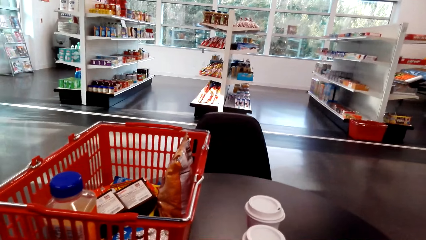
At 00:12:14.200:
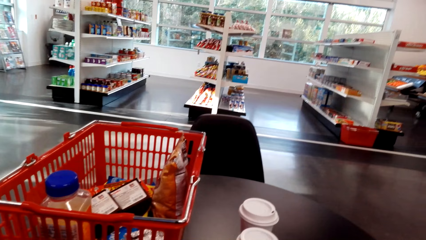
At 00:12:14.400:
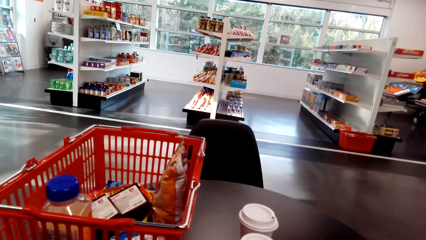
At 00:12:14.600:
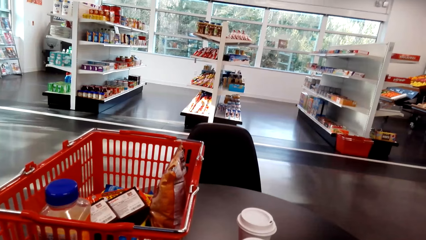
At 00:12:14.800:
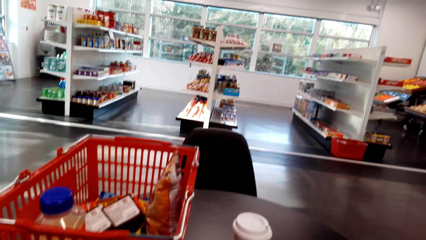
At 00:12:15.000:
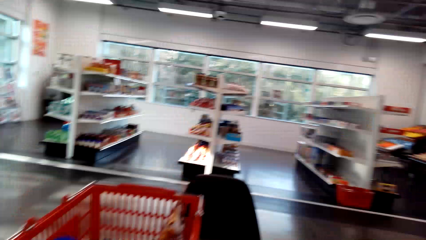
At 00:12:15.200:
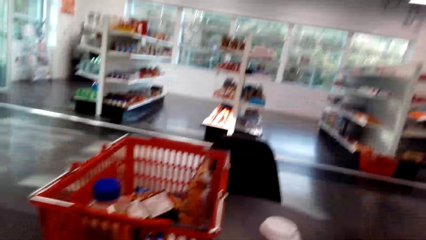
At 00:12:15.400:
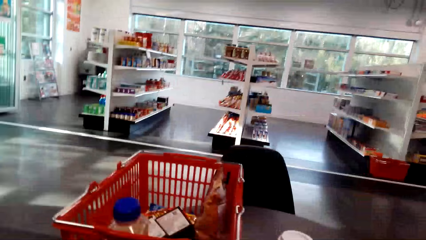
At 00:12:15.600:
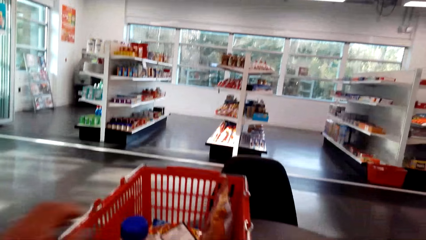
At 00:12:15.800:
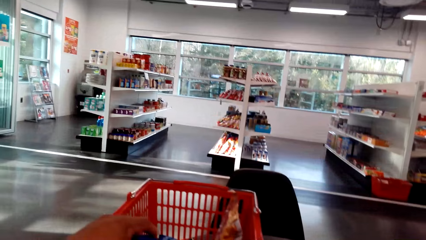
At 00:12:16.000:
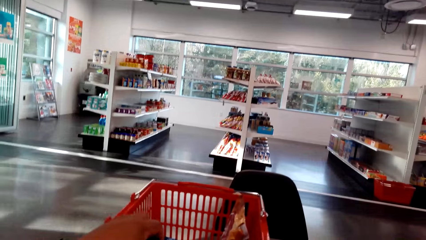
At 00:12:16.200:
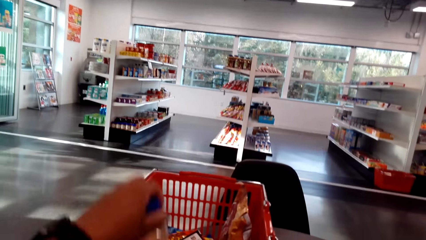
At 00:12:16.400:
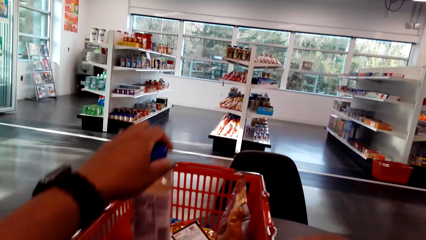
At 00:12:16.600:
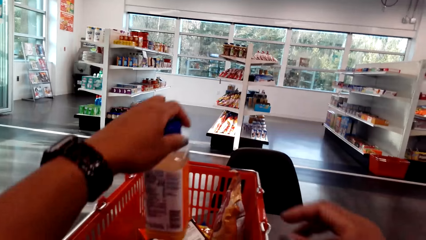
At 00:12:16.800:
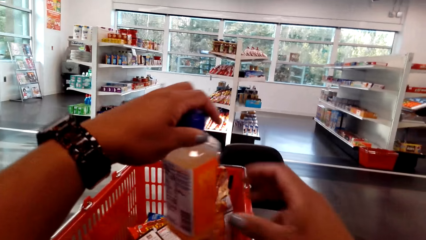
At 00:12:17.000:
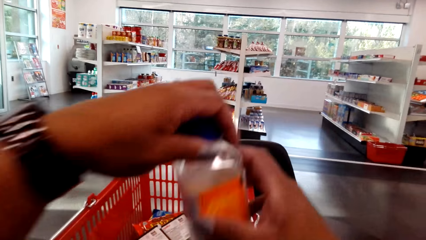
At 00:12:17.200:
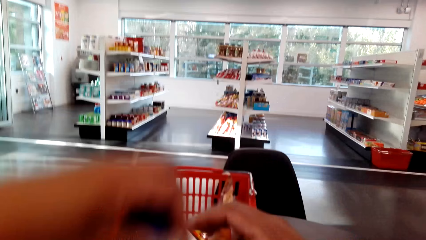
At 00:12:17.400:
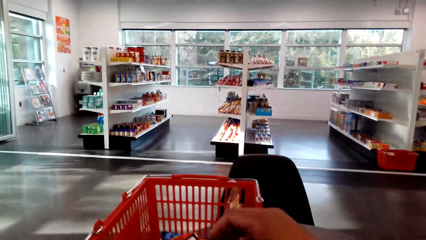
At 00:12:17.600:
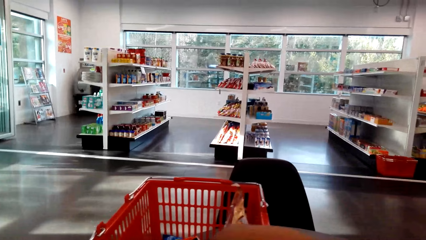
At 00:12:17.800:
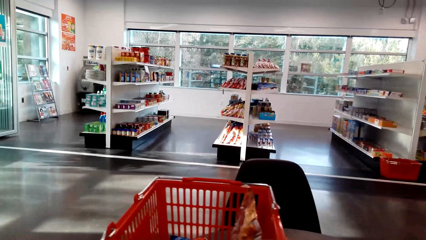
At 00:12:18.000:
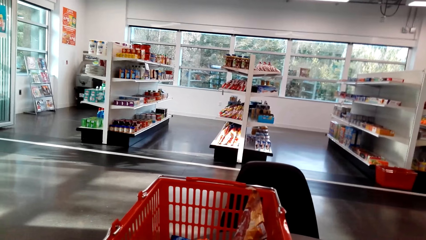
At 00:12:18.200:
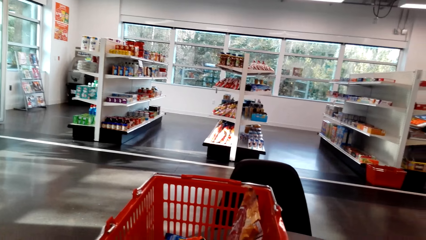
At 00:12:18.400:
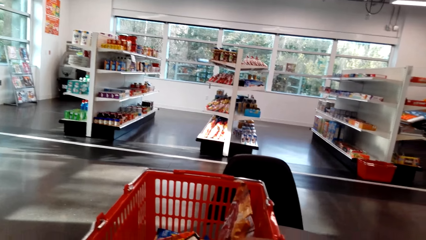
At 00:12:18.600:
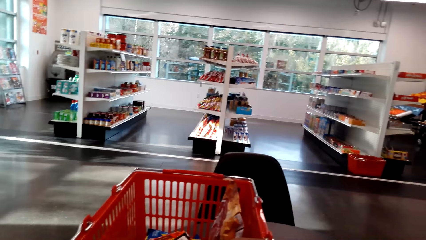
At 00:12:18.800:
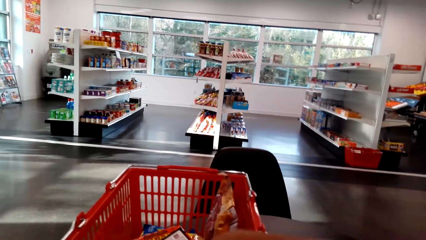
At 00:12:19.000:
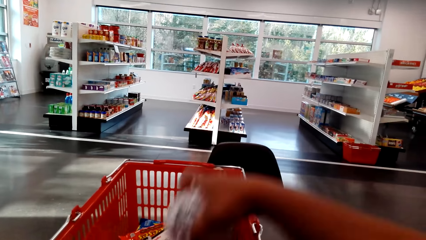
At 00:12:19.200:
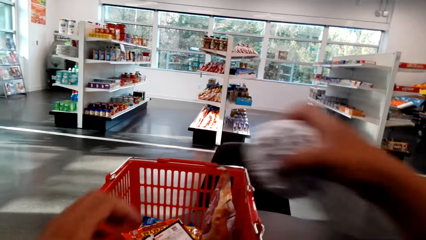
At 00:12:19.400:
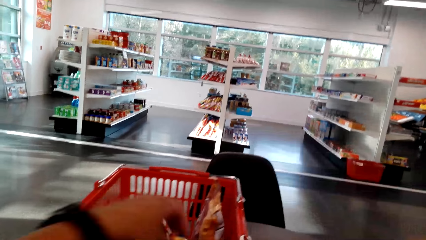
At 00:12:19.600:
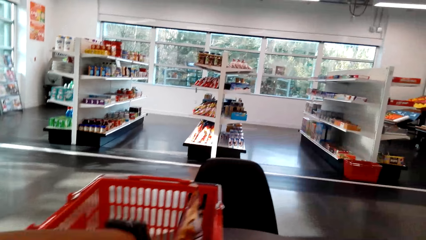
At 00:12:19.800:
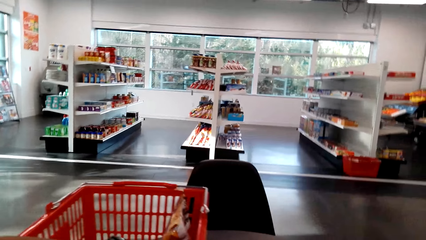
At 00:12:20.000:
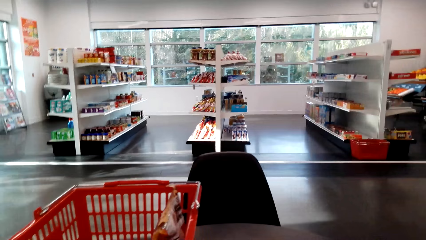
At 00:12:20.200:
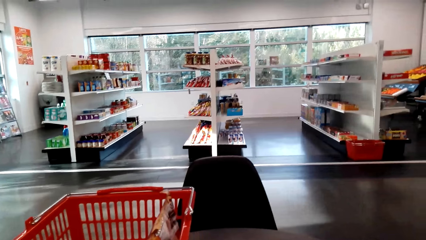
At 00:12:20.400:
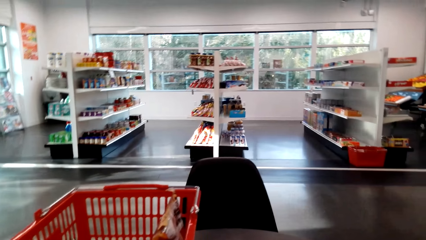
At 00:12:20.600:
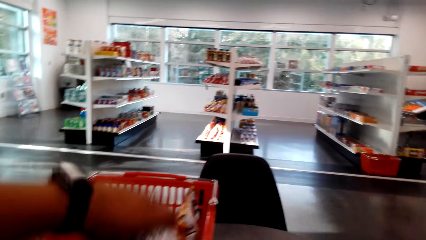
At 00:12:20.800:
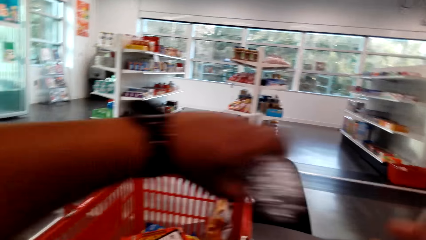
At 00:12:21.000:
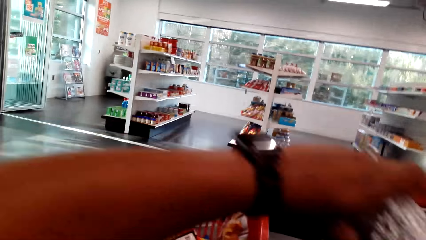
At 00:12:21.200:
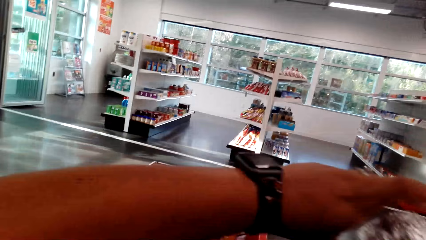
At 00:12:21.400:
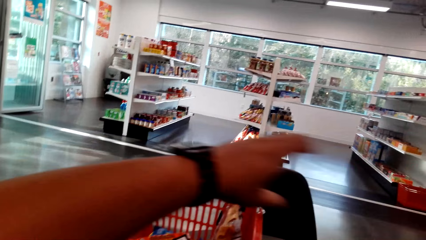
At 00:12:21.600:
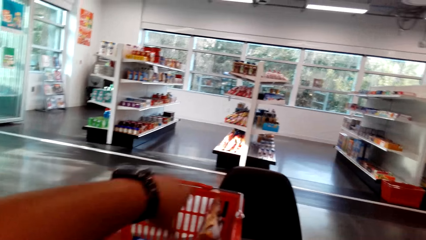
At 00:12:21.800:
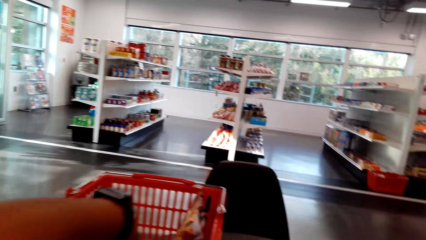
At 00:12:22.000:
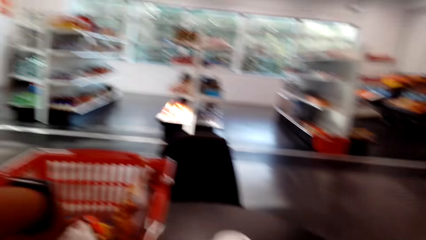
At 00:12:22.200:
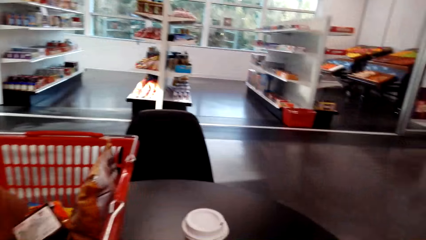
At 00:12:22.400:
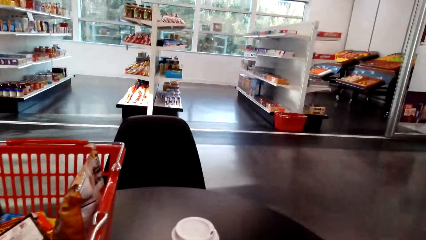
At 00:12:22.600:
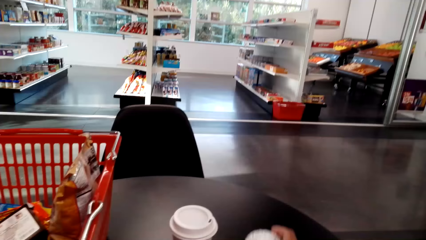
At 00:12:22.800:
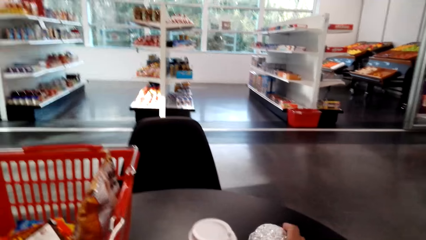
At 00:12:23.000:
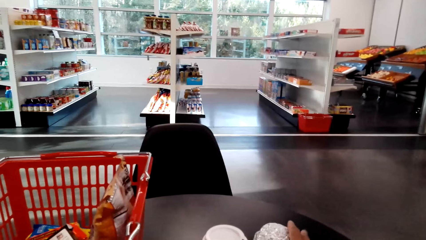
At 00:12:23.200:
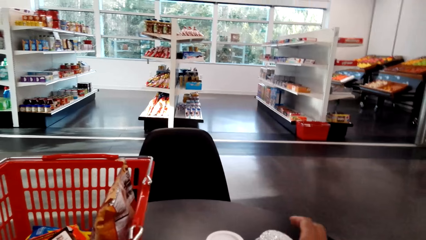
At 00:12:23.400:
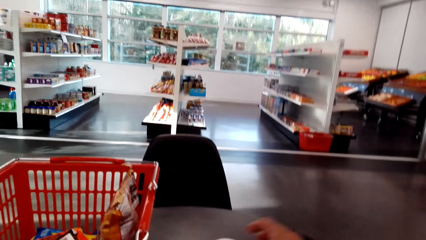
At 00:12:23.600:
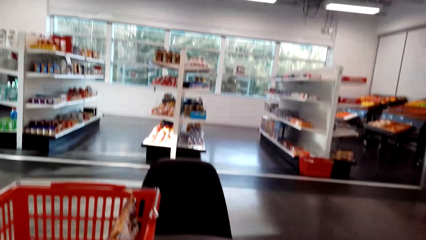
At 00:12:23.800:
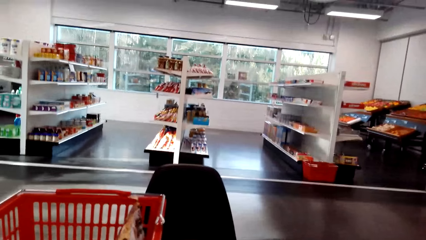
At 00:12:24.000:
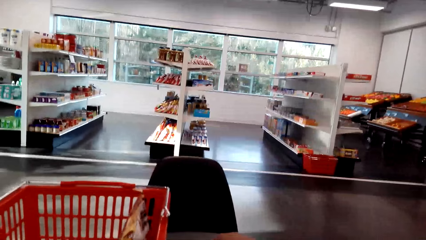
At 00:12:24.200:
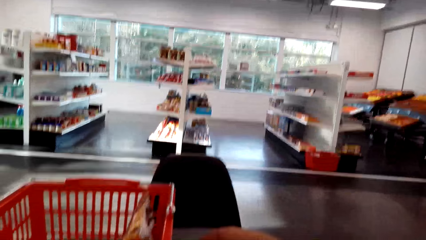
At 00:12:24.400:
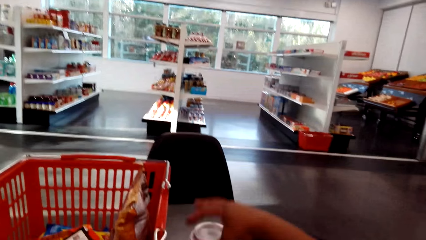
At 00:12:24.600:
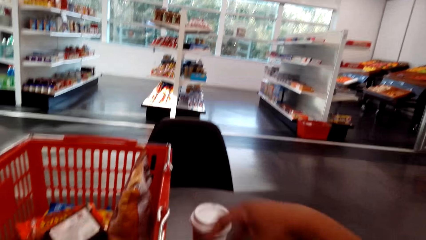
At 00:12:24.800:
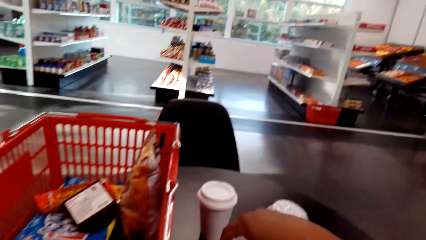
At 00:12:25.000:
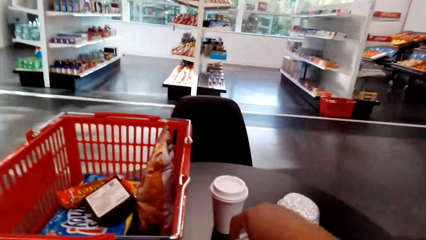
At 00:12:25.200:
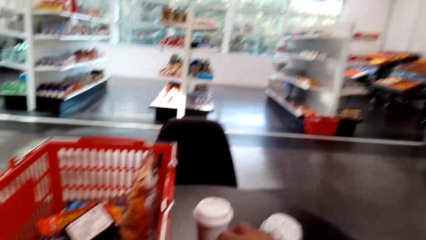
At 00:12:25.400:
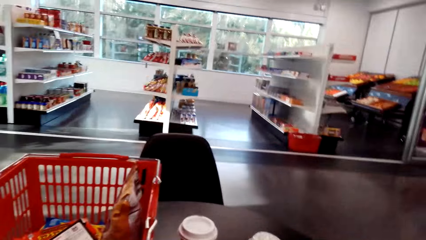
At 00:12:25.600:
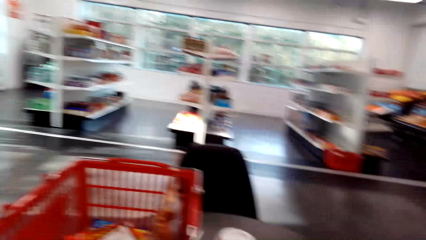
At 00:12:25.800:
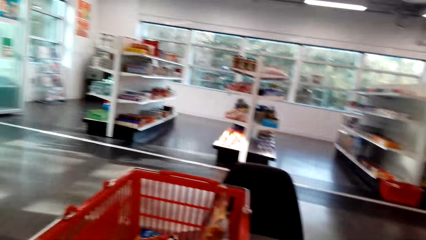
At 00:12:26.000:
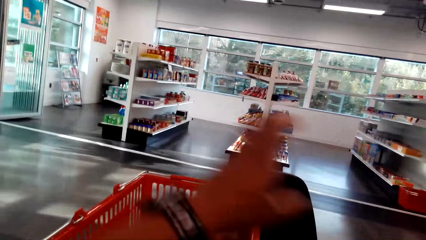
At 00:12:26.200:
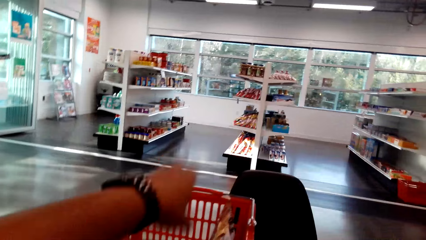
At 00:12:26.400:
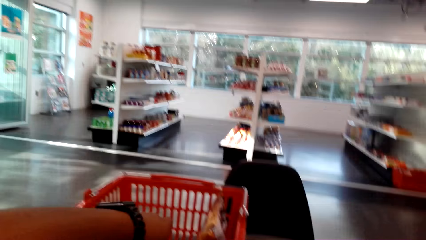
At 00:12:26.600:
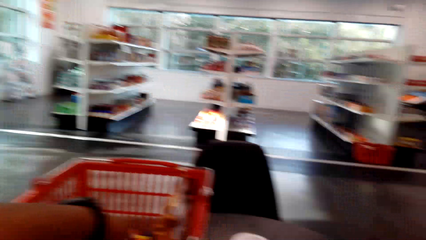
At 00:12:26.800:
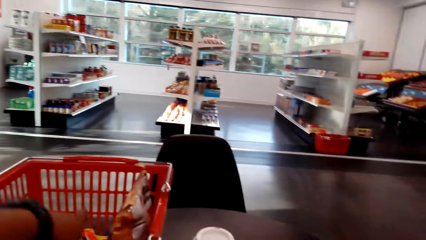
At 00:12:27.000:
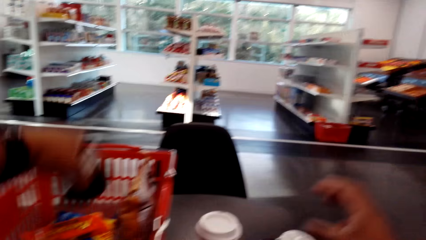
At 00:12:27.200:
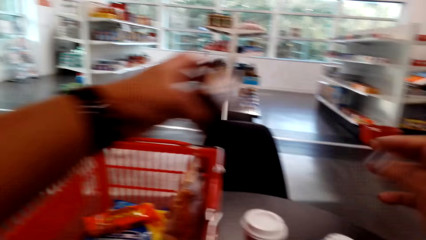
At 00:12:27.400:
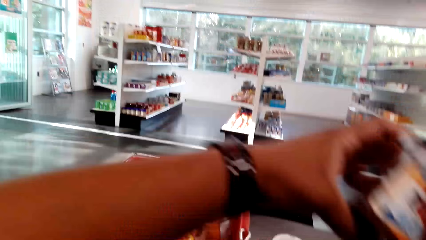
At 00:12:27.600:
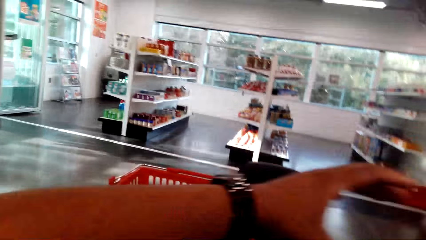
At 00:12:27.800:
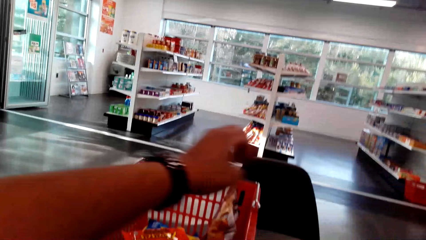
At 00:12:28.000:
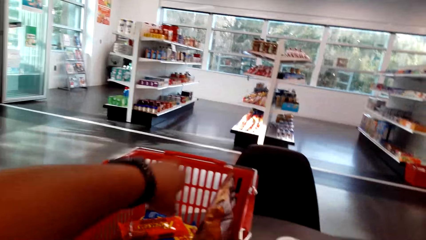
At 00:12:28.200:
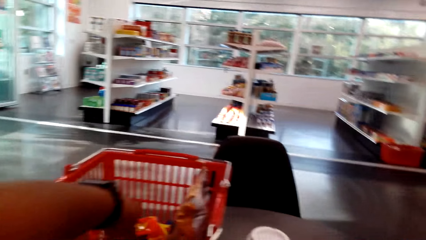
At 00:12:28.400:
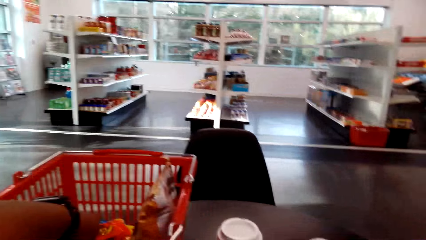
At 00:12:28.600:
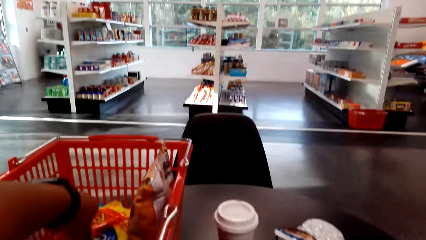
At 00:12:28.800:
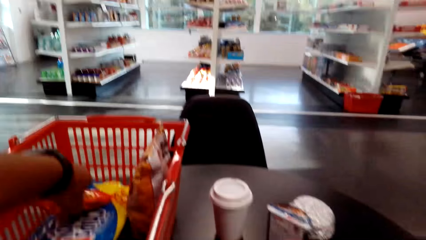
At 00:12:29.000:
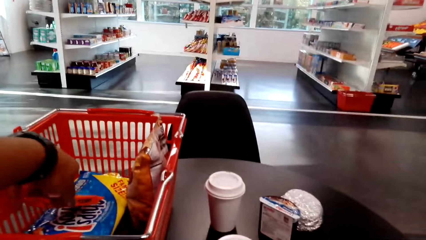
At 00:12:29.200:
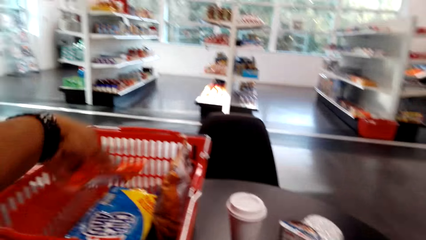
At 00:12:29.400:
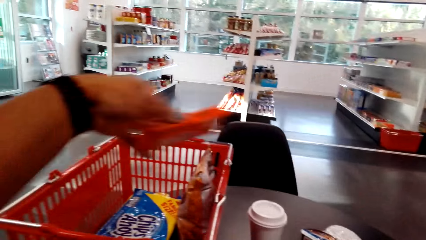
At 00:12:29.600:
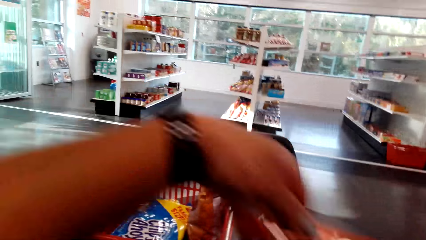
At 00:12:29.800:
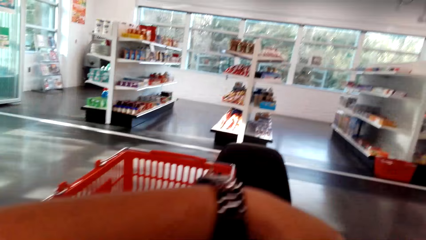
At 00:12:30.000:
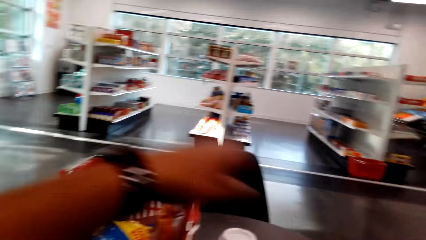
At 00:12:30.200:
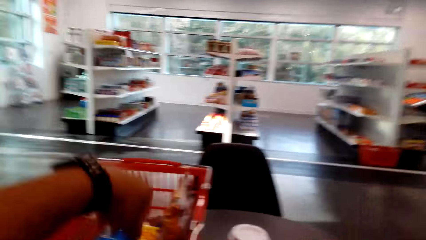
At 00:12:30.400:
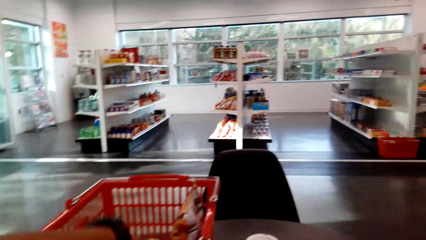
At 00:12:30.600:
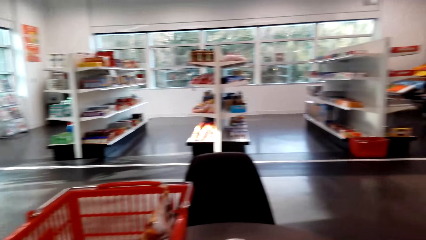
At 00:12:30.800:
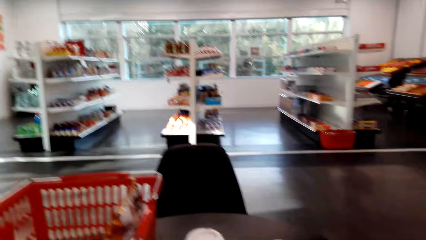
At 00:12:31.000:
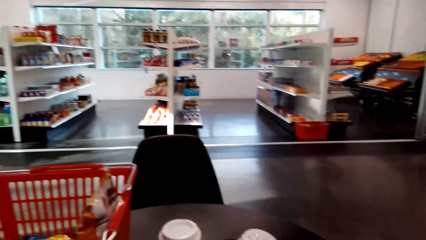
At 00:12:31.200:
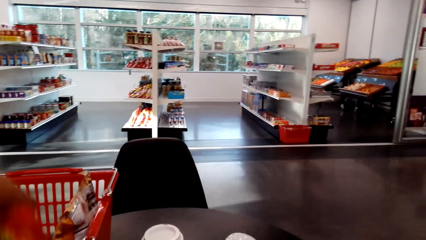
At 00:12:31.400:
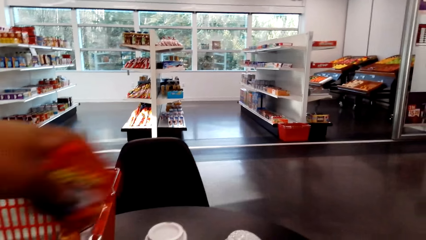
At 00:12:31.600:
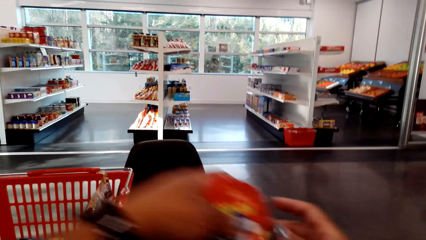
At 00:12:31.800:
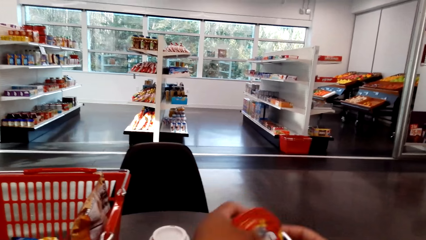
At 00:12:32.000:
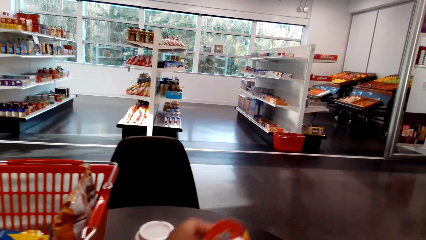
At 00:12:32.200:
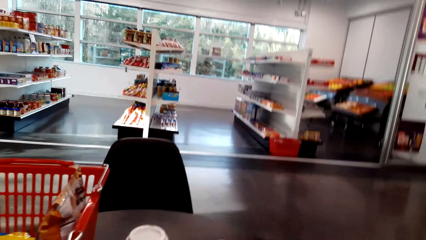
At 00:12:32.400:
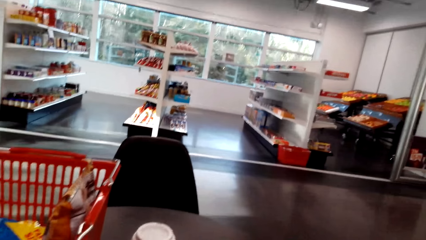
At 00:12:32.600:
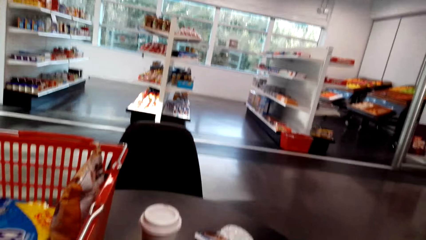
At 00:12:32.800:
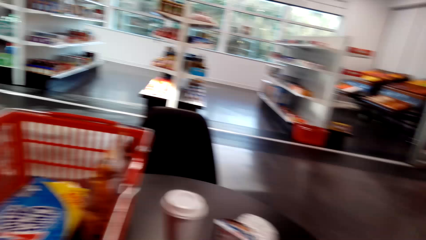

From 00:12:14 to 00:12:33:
The camera wearer picks the bottle from the basket. They open the bottle. They remove the goods from the basket. They place an object on the table.
